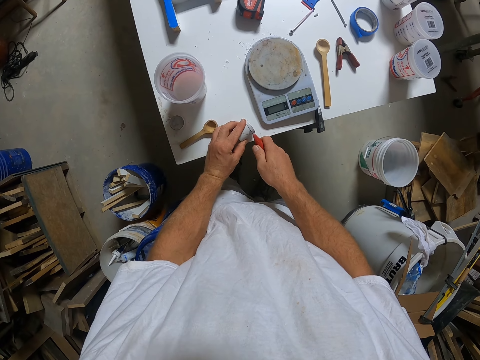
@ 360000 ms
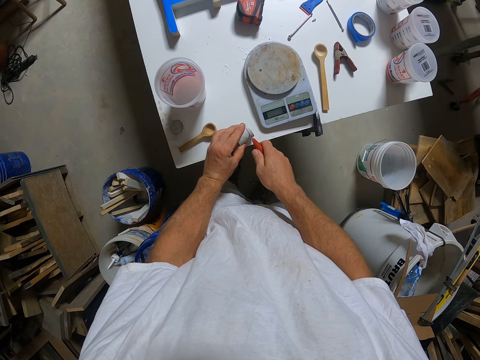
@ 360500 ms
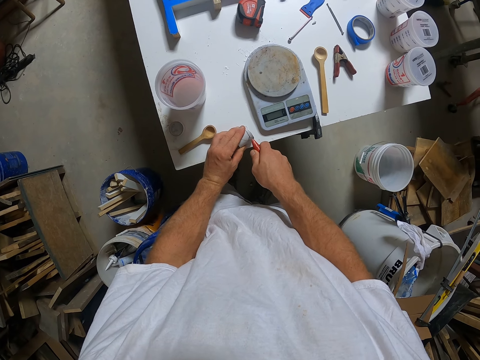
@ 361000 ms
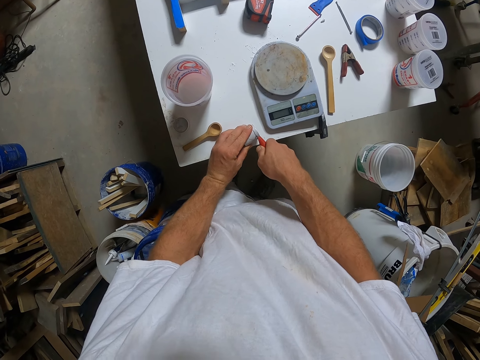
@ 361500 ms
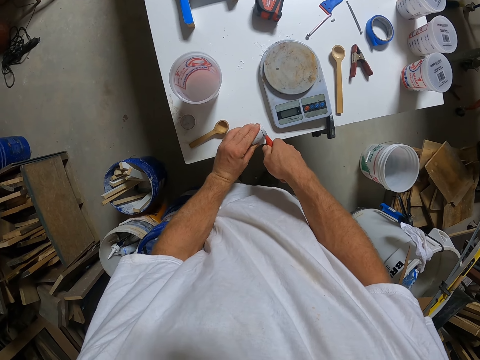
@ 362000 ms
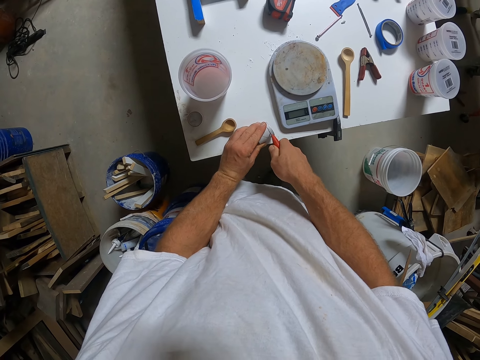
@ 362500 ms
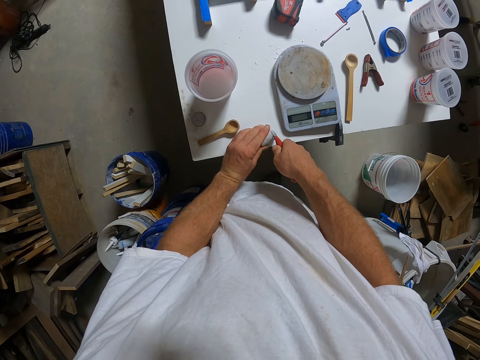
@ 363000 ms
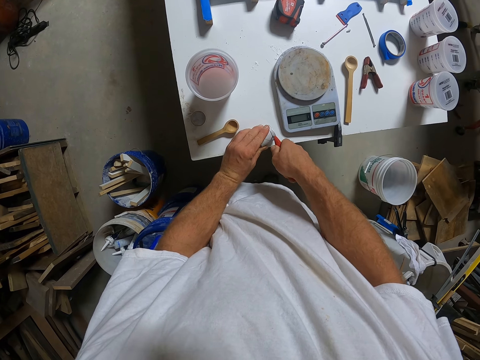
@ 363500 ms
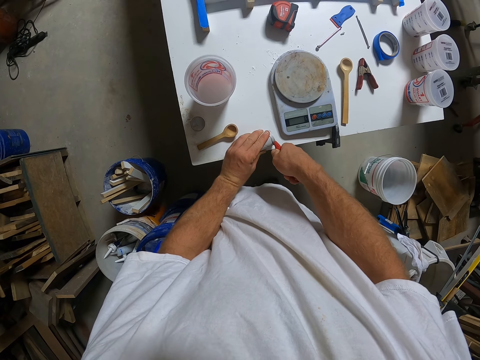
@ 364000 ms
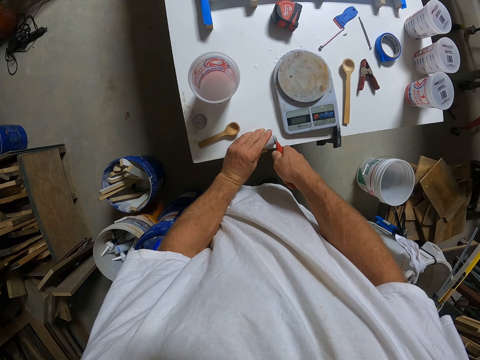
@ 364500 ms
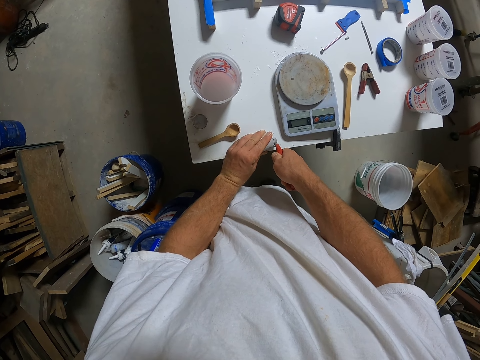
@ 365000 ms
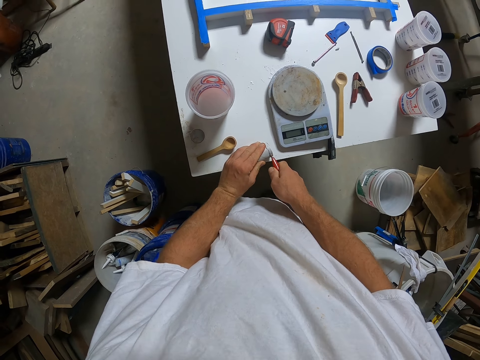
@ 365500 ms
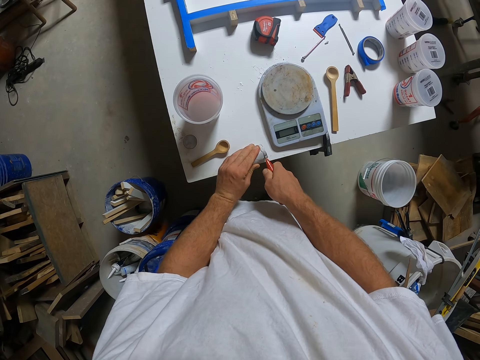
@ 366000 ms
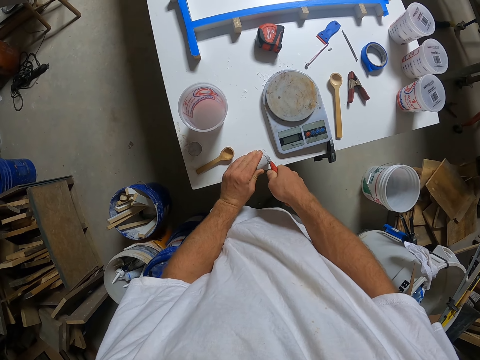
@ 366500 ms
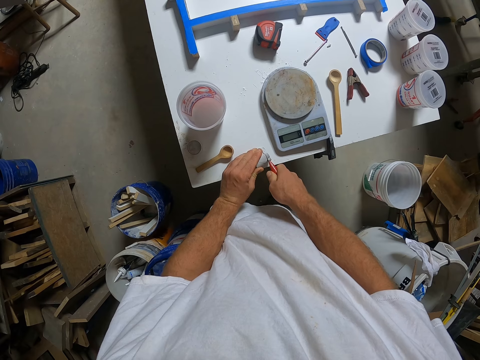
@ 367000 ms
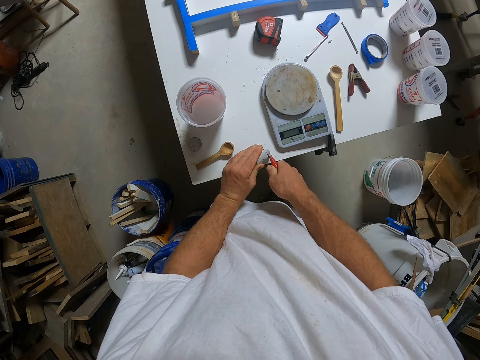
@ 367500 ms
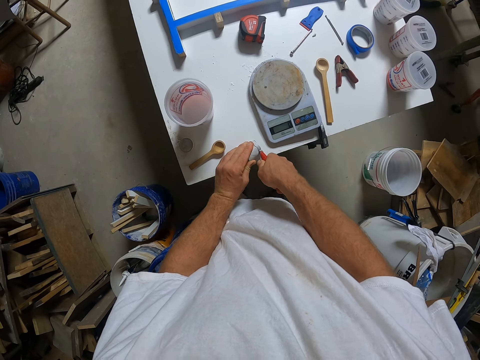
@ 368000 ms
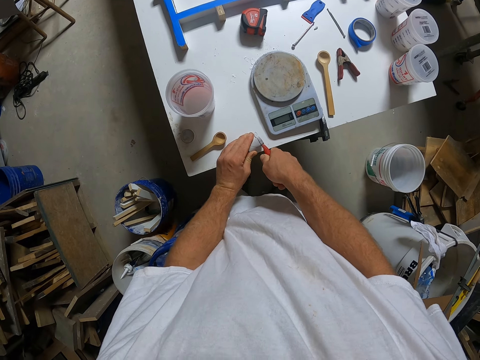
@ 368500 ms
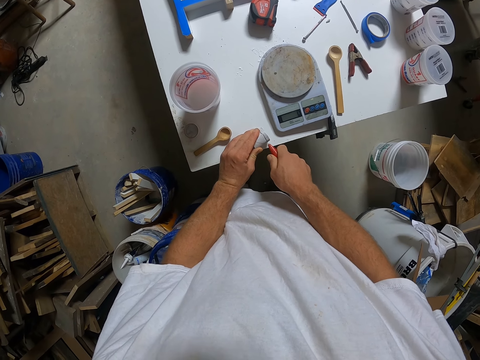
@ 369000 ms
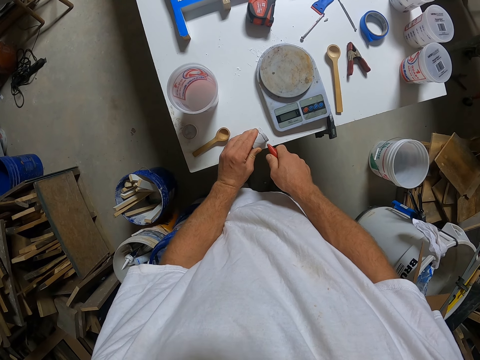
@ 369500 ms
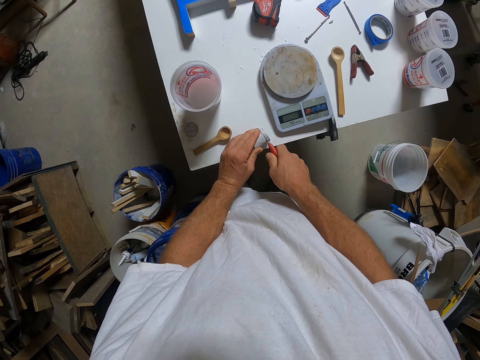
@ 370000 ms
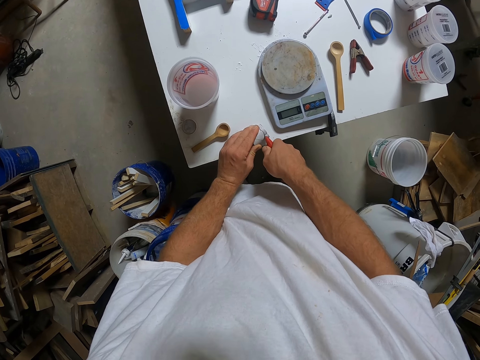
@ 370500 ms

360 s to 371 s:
The camera wearer cuts a plastic cylinder with the knife.

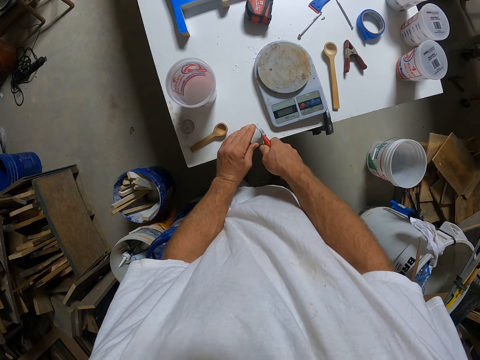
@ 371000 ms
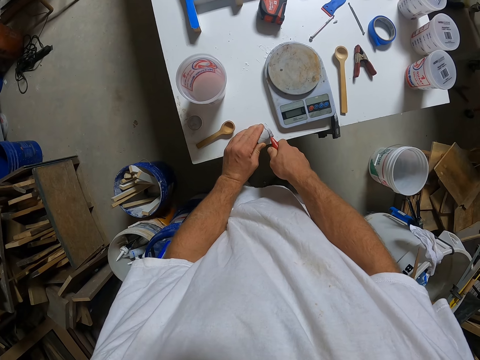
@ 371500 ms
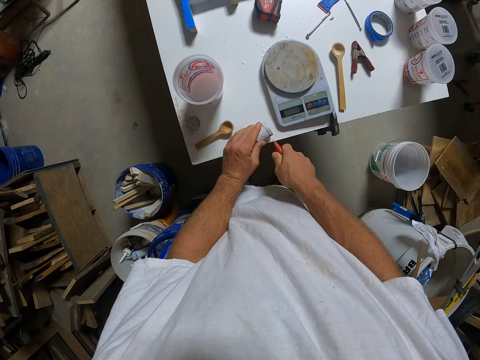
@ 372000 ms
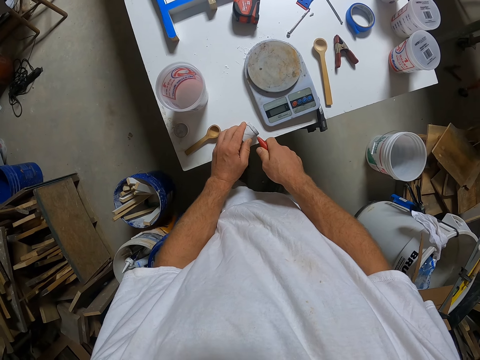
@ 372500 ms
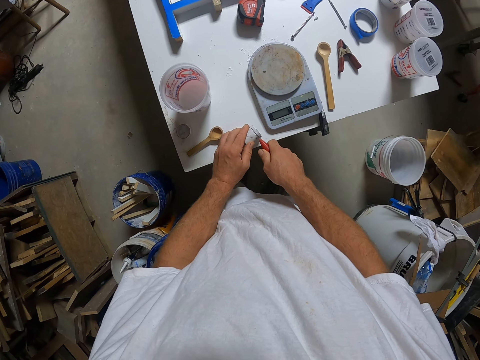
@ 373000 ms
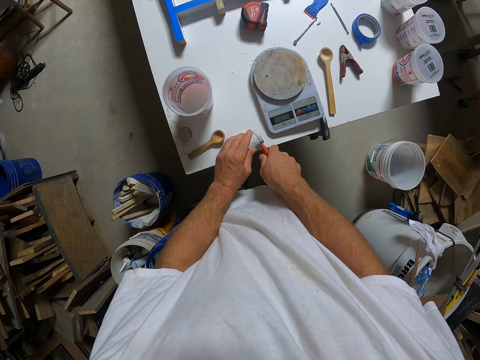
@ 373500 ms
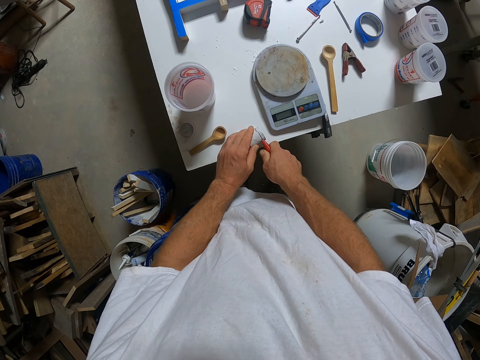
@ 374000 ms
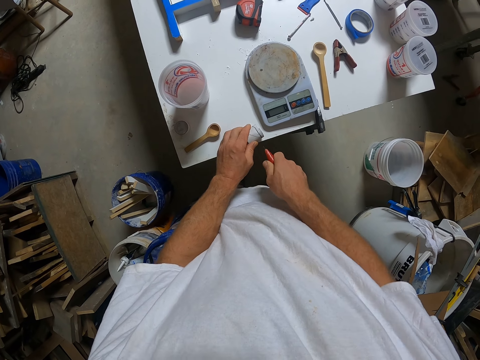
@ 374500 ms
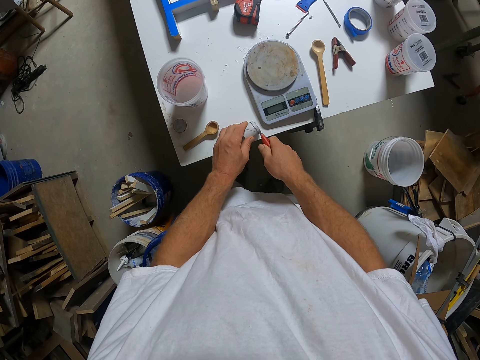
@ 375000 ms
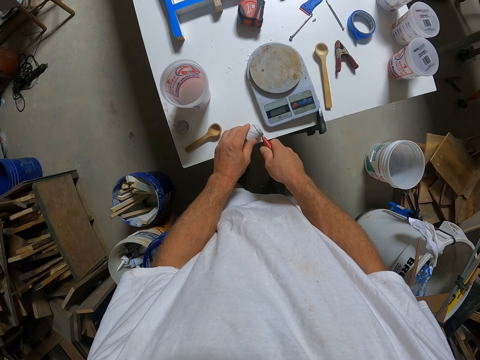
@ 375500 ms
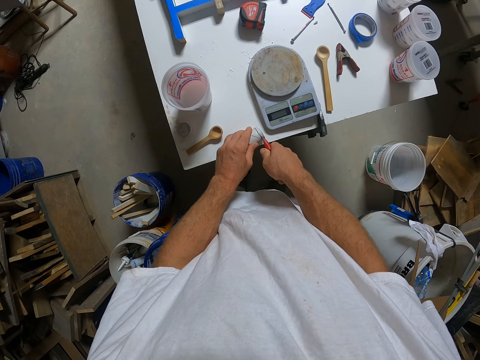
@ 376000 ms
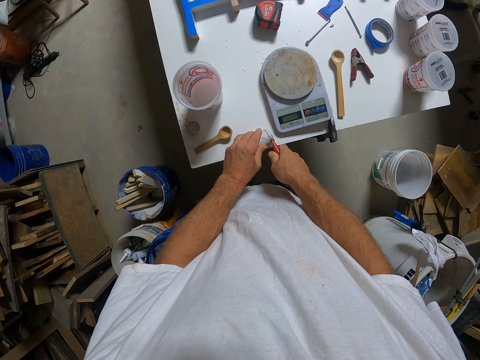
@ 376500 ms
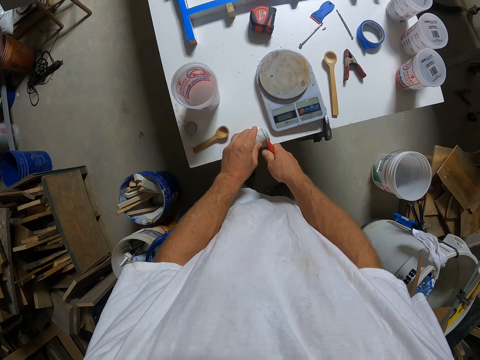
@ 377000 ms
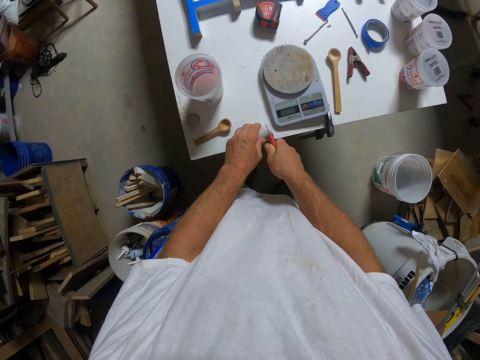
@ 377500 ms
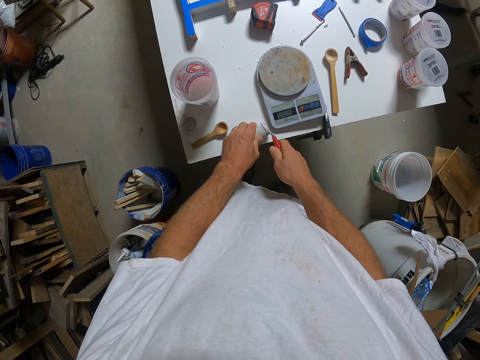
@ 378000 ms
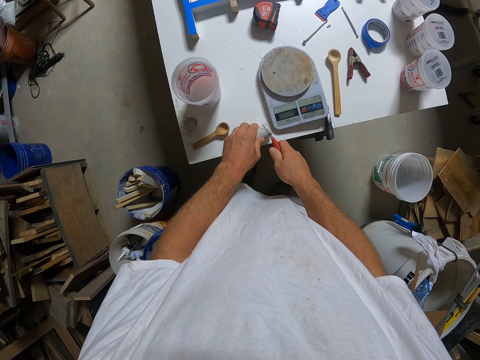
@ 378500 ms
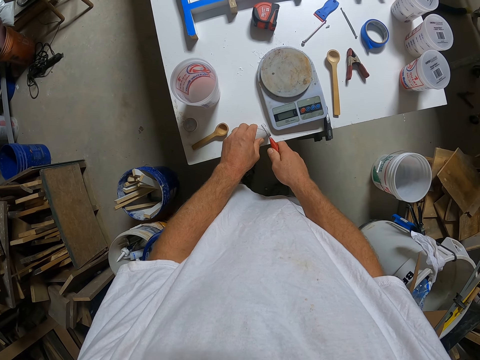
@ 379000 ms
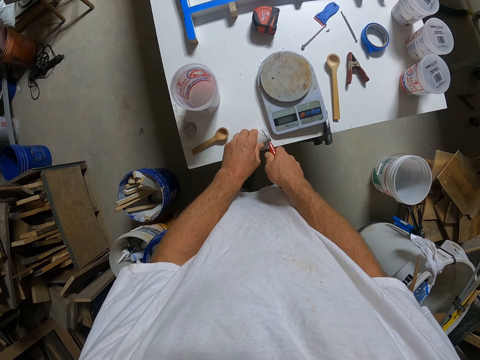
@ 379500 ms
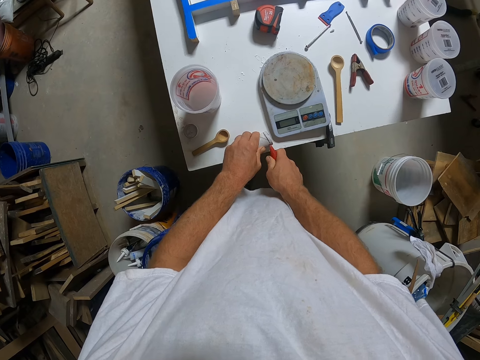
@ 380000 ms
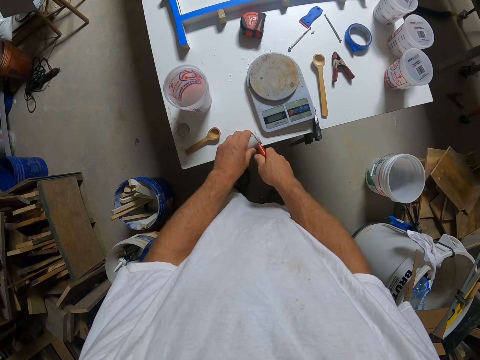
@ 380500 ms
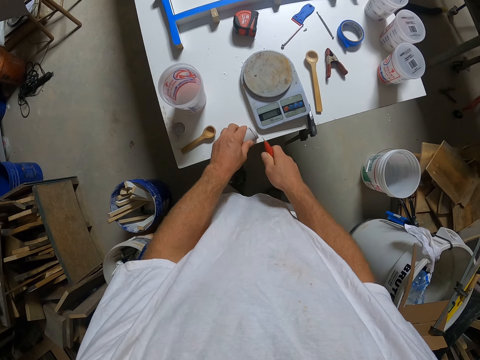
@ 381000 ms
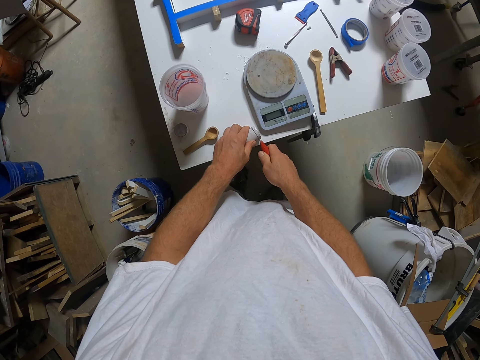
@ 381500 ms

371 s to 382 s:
The camera wearer adjusts a folding knife on a sellotape. They cut the sellotape with the folding knife.

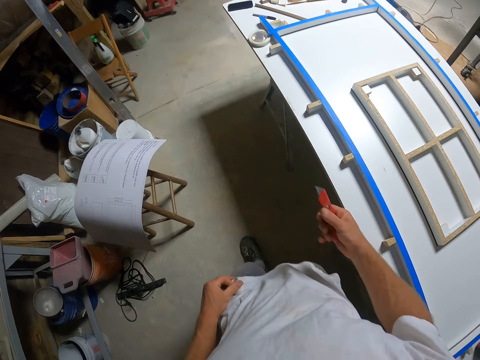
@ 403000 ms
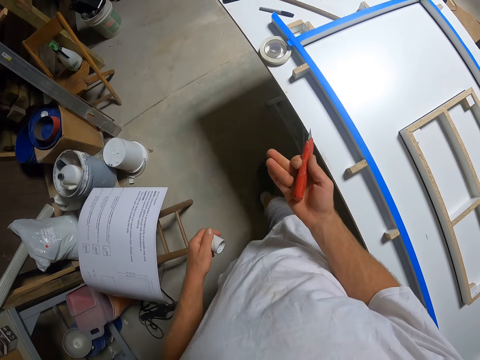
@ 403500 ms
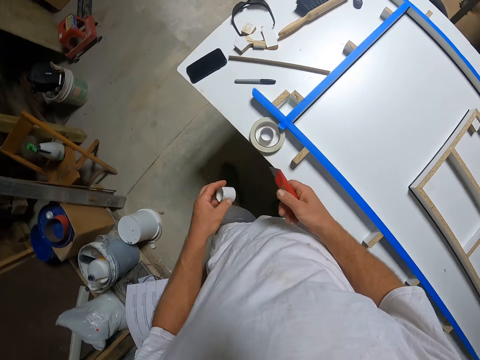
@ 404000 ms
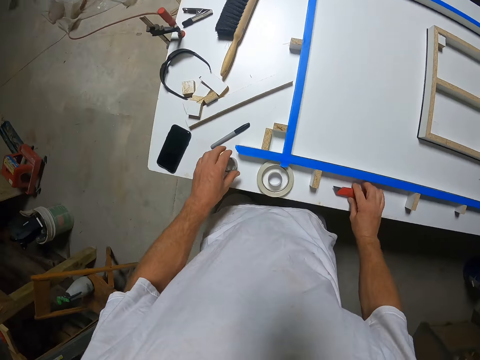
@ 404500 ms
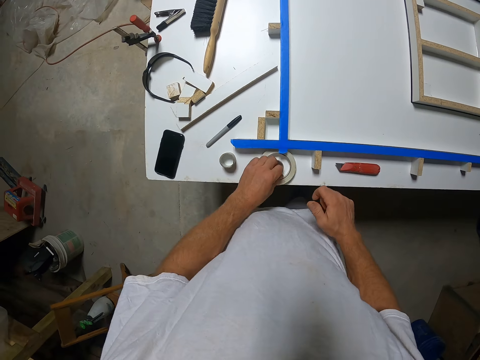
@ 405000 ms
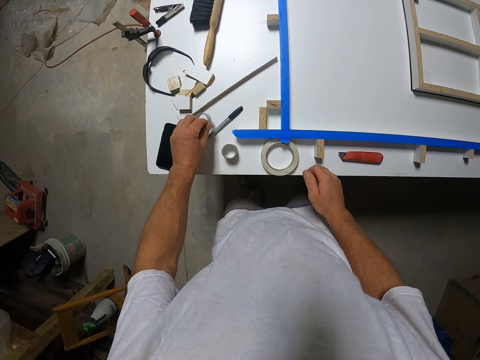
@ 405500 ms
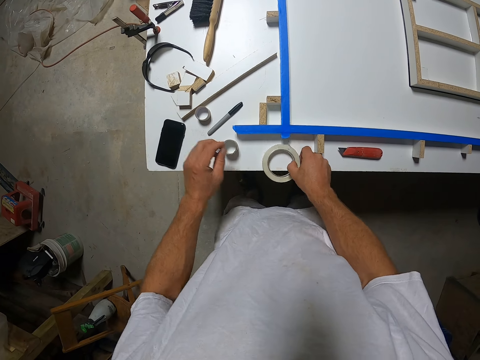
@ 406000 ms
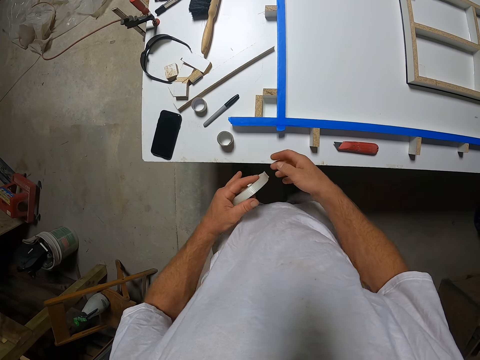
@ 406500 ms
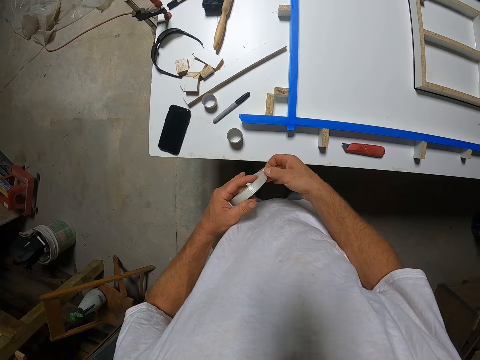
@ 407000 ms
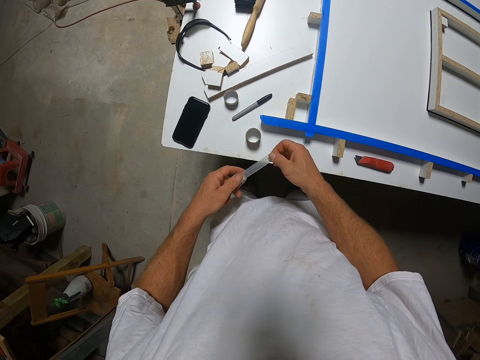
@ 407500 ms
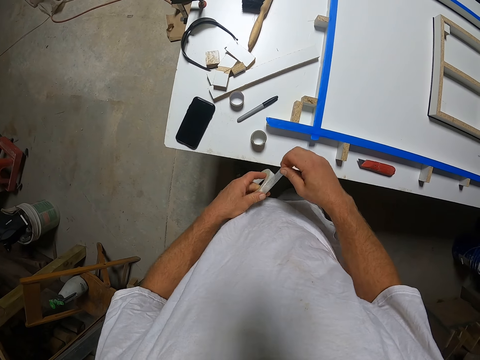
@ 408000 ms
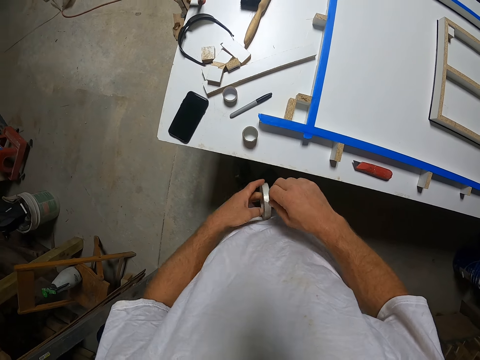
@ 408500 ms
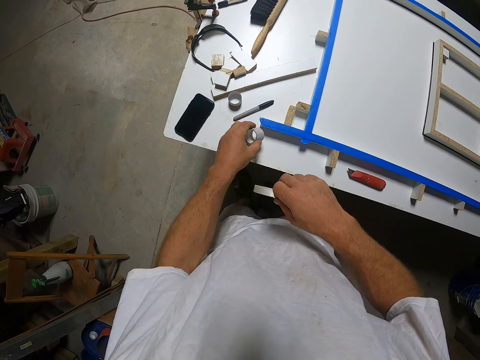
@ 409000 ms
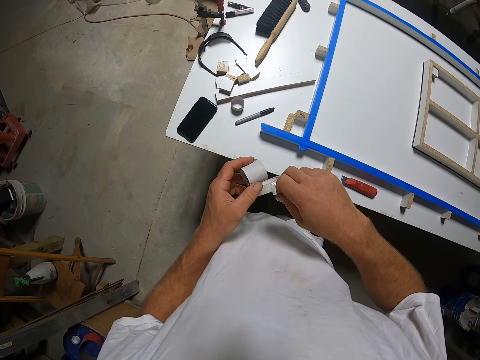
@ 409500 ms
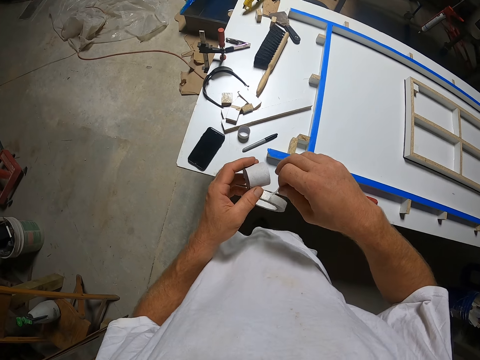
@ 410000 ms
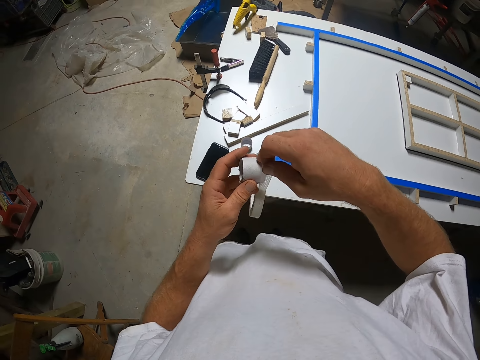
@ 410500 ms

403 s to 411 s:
The camera wearer walks around a garage. They drop the plastic cylinder on the board, drop the utility knife on the board. They put a sellotape on a table. They take the plastic cylinder from the board. They move the sellotape on the table. They pick up the sellotape or tape from the table. They unwind the tape. They cut the sellotape with a hand. They take the plastic cylinder or sellotape holder from the table.
